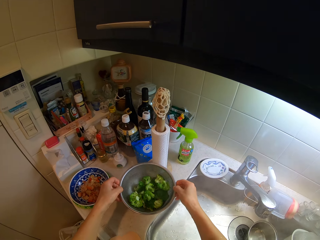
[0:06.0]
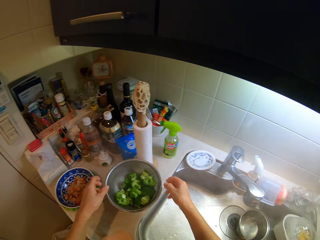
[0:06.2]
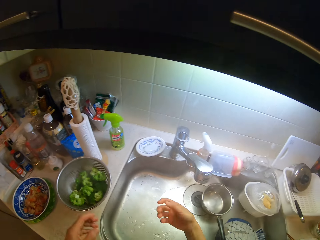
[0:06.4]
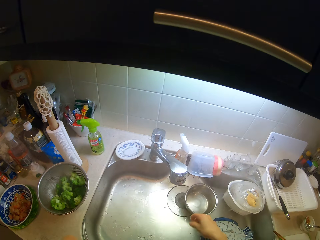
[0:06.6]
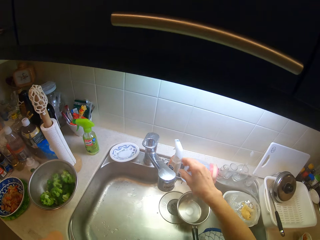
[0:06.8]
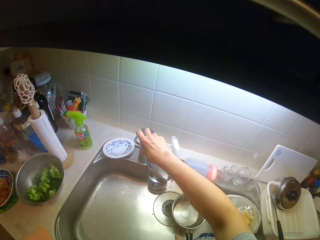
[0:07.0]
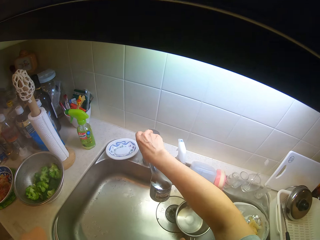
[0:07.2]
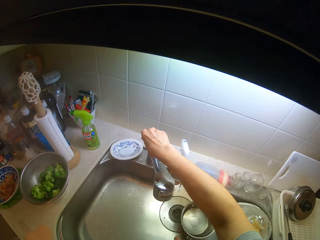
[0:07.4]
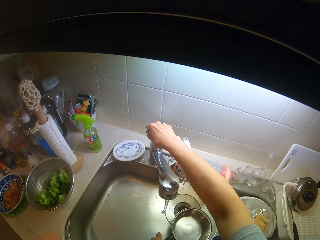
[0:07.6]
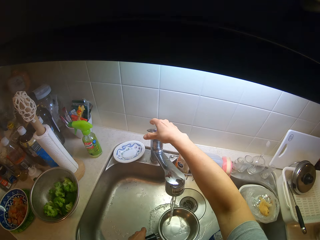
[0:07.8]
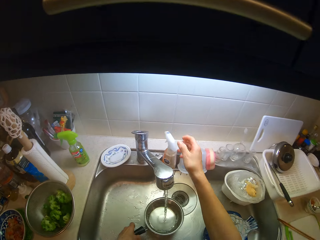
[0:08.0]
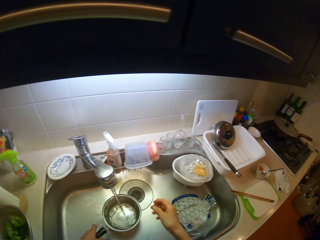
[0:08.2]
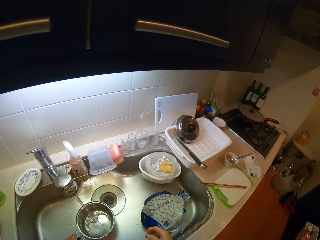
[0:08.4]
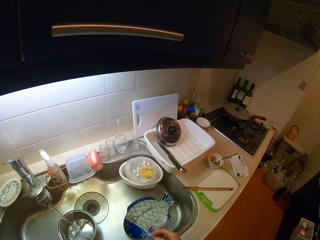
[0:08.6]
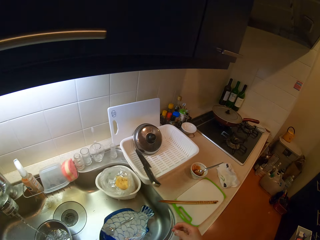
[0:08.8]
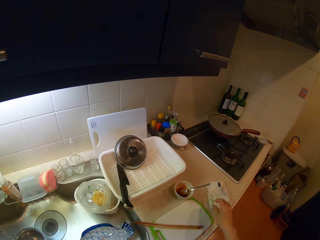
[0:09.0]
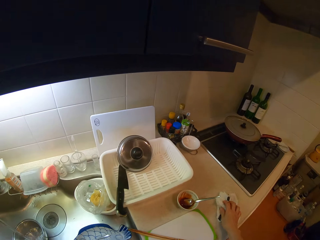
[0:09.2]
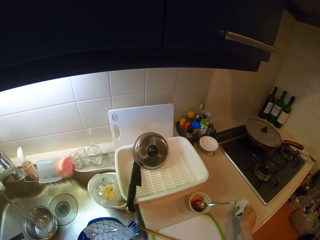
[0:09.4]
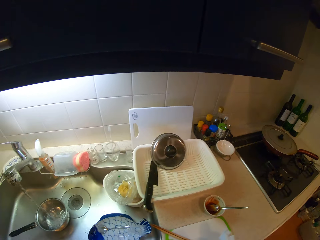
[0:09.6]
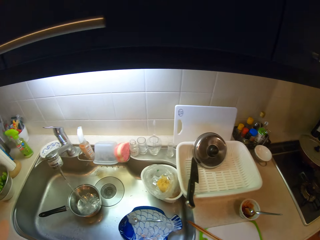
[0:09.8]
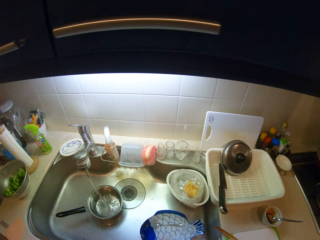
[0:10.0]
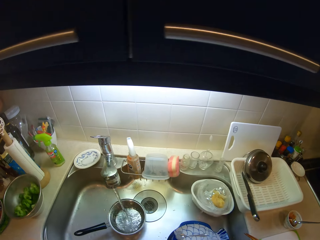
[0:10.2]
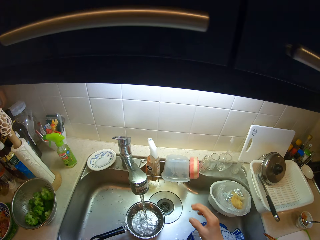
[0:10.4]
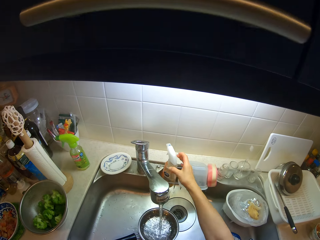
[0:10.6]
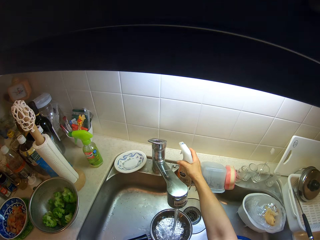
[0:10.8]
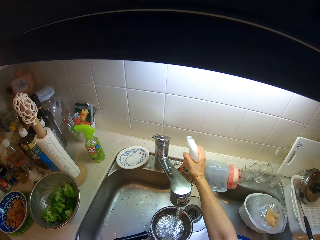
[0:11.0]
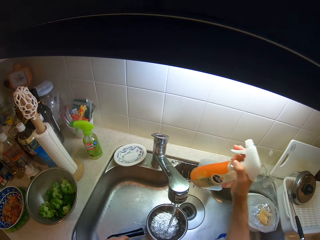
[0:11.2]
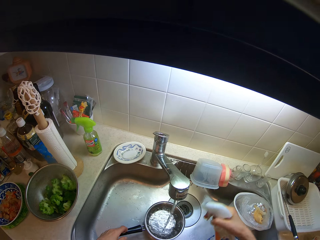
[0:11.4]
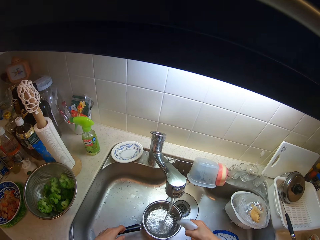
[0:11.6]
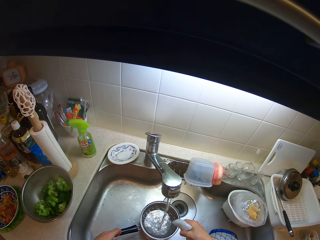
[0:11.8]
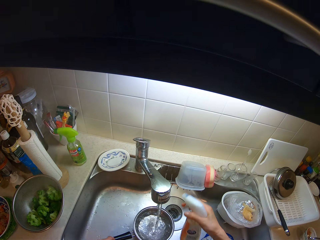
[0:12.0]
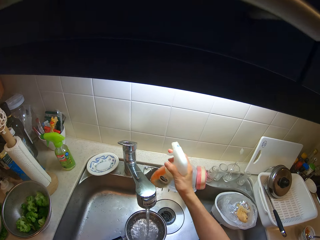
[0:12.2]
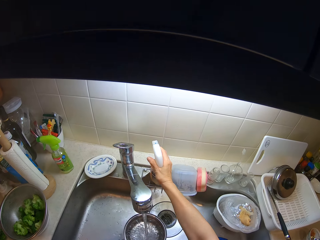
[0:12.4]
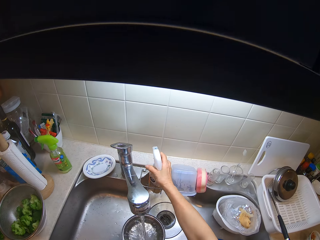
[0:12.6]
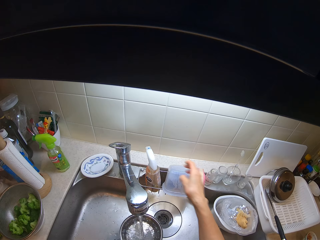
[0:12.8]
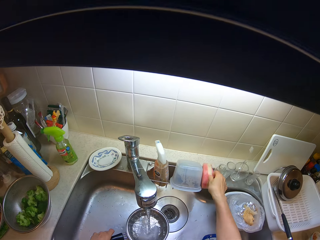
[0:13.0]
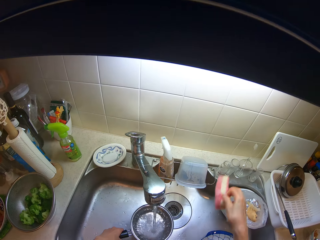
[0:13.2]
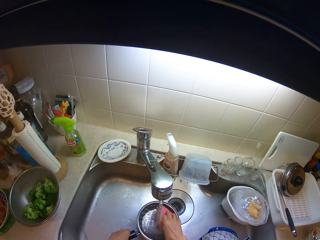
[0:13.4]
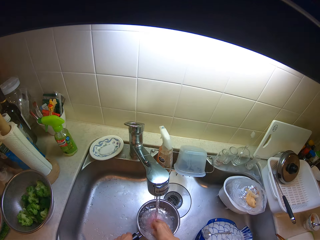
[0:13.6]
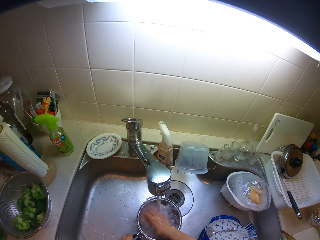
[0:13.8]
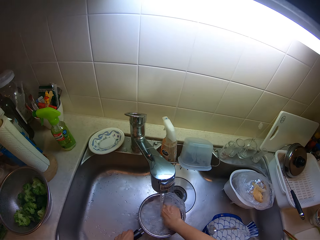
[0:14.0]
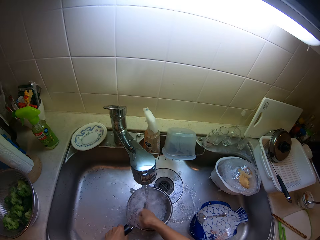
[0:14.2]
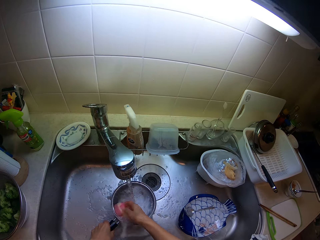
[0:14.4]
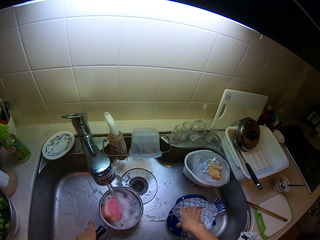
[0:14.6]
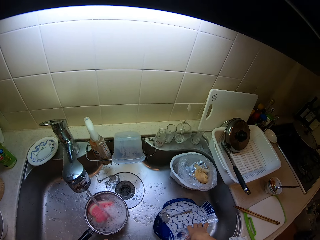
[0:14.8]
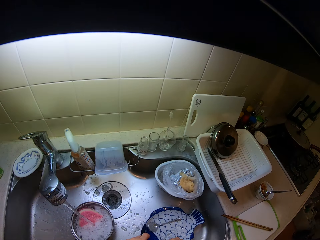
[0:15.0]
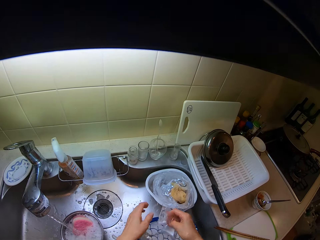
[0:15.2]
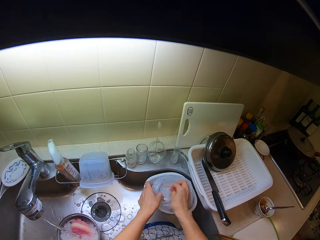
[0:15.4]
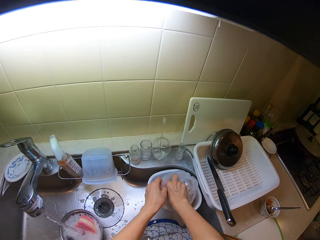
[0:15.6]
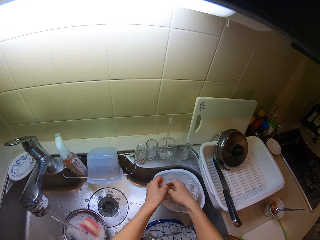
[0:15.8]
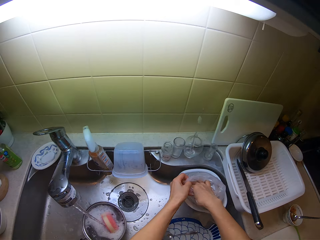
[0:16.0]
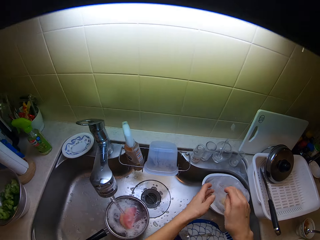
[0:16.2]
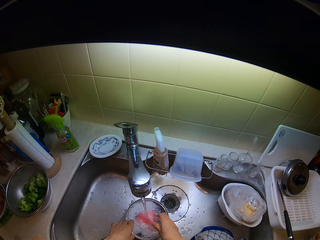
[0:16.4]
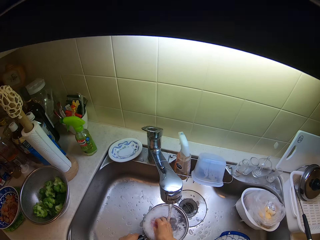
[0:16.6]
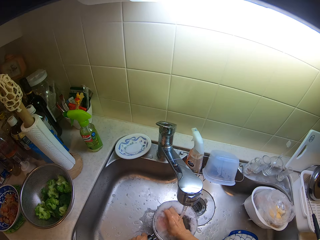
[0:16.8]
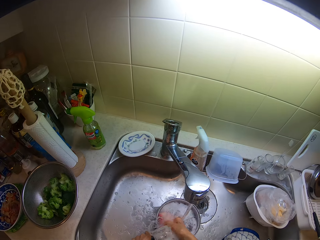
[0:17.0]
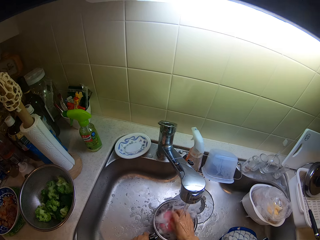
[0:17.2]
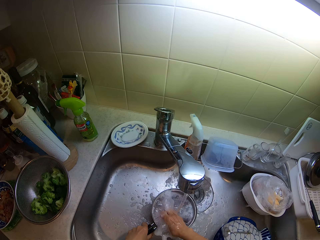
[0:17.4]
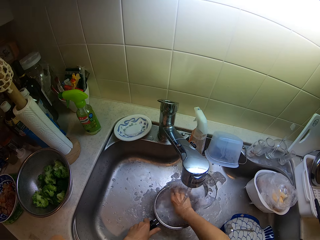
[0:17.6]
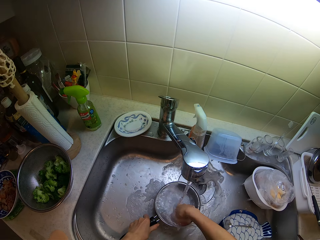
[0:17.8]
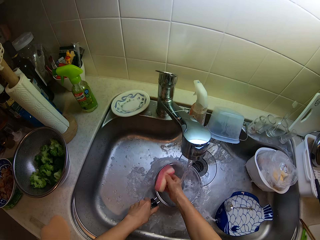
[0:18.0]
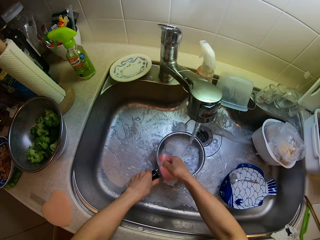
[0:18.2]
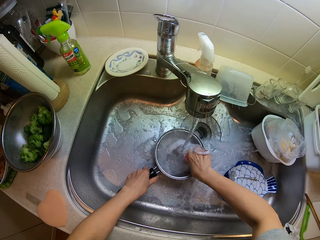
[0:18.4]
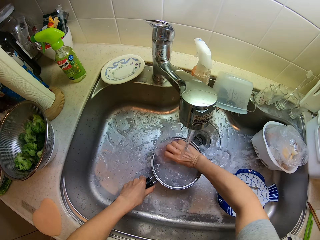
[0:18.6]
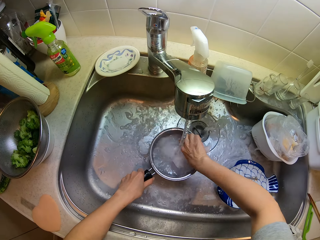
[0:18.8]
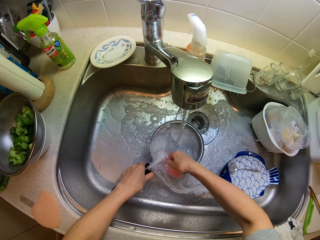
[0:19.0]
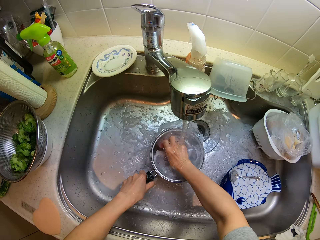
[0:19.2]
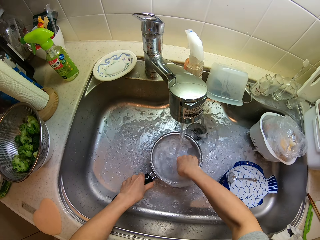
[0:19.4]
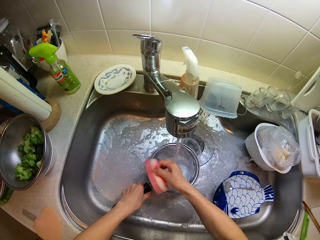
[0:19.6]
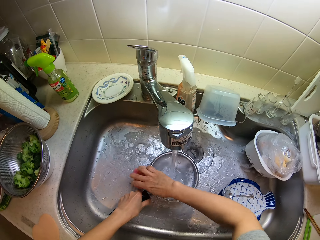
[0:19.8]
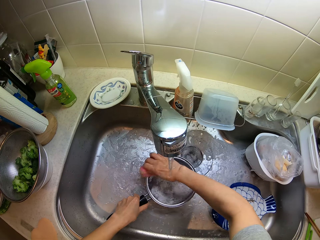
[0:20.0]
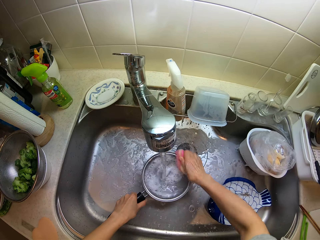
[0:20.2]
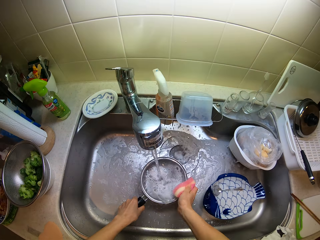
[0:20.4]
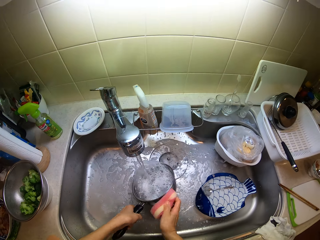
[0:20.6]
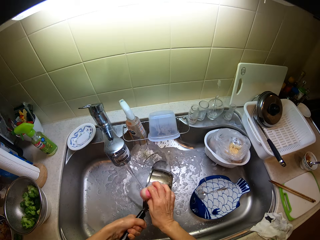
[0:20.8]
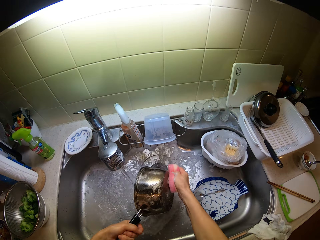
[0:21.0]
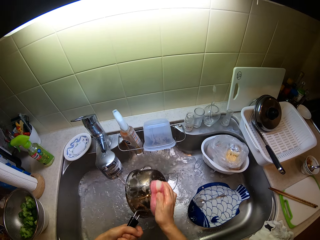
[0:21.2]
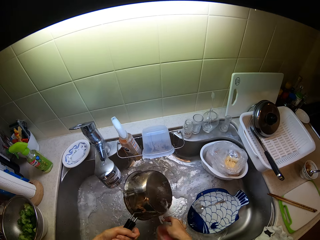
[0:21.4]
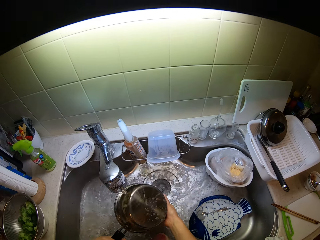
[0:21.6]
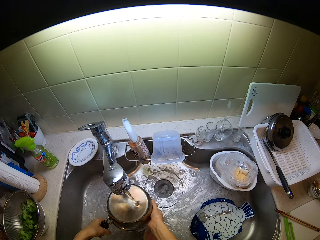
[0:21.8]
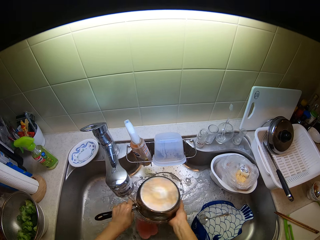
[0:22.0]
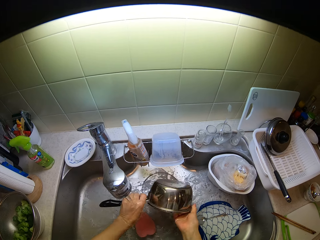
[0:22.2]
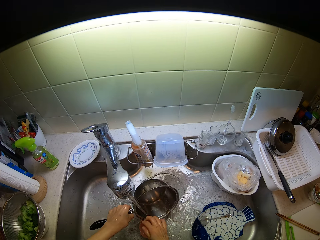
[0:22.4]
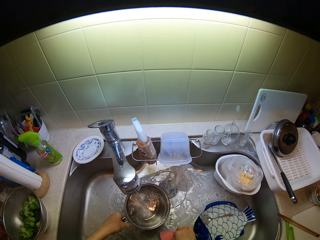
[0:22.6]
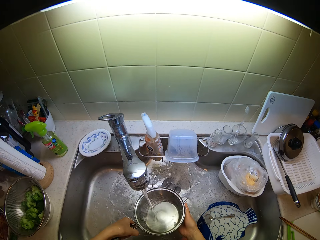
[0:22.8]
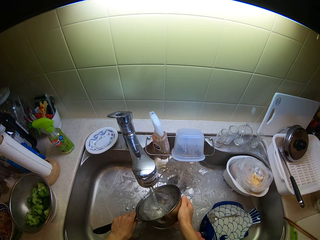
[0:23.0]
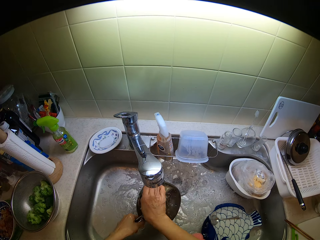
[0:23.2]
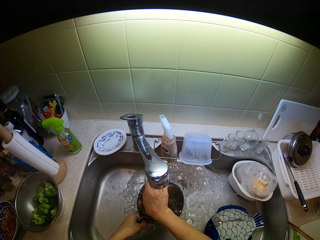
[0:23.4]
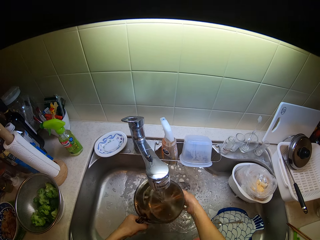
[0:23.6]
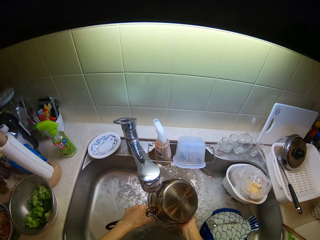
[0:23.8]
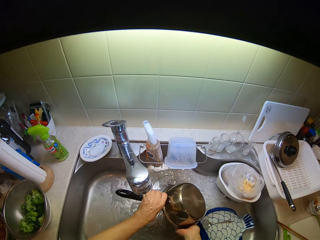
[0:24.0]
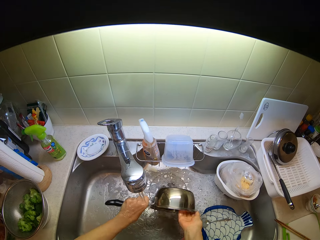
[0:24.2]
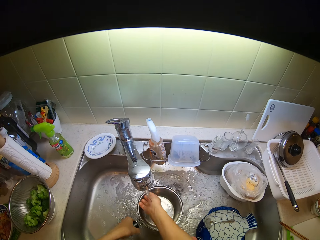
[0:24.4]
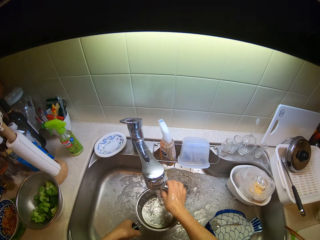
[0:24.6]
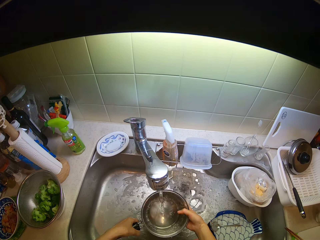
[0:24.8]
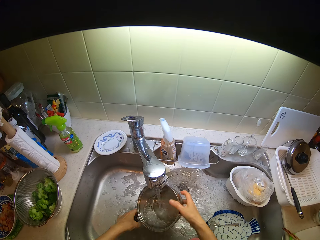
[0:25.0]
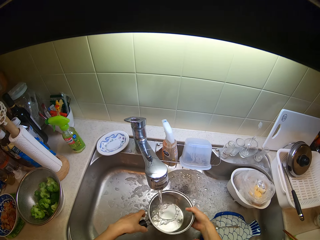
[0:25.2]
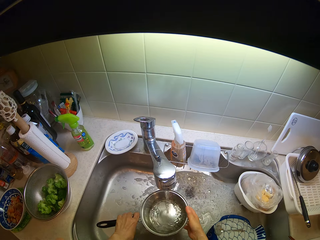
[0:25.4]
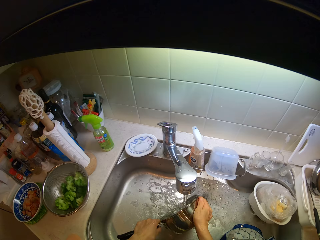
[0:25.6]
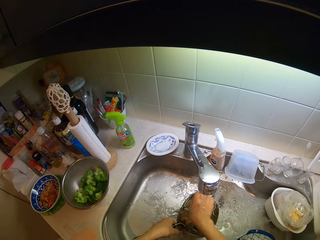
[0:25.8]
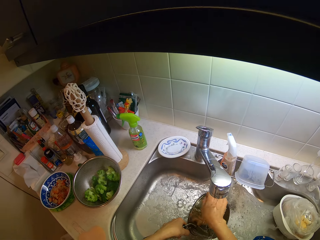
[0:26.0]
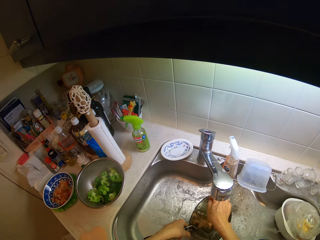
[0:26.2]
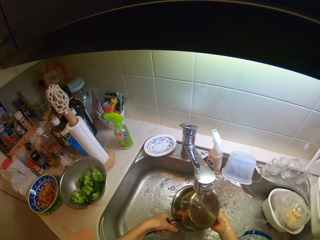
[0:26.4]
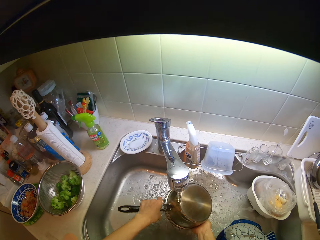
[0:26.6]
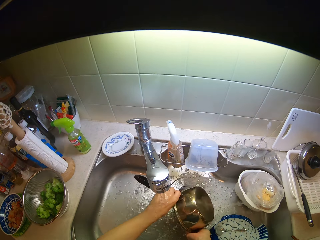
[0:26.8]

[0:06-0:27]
The camera wearer turns on the tap of the wash basin with his right hand. He adjusts the pot in the basin with his left hand. He walks towards the cooking area. He picks up a white cloth on the table with his right hand. He moves. He picks up a soap container from the basin with his right hand. He puts soap in the pot. He places the soap container on the basin with his right hand. He picks up a dish sponge from the basin with his right hand. He washes the pot in the basin with the sponge in his right hand. He picks up polythene. He places dirt in a plate in the basin with his hands. He puts the polythene in a polythene bag. He washes the pot in the basin with his hands. He drops the sponge and rinses the pot.
